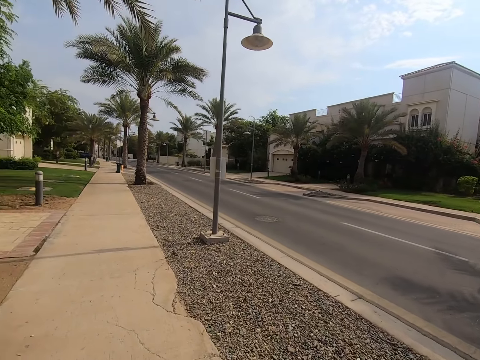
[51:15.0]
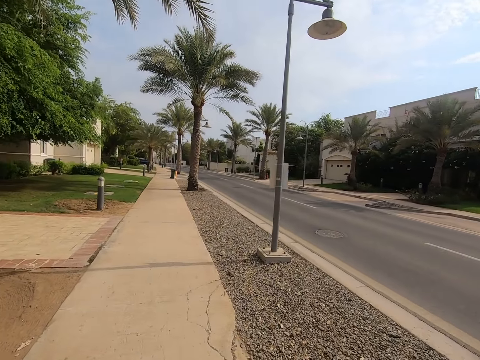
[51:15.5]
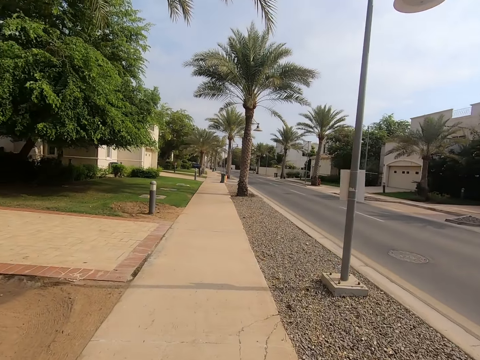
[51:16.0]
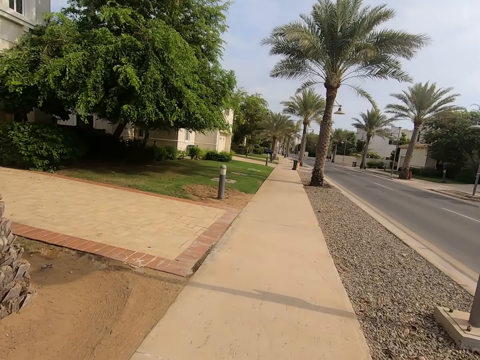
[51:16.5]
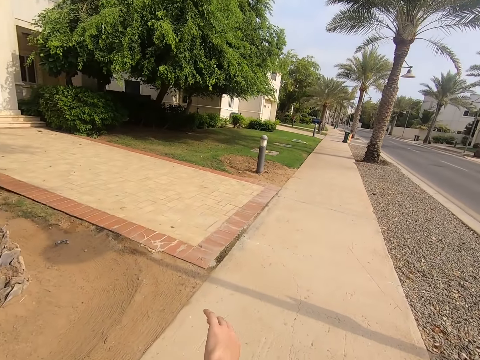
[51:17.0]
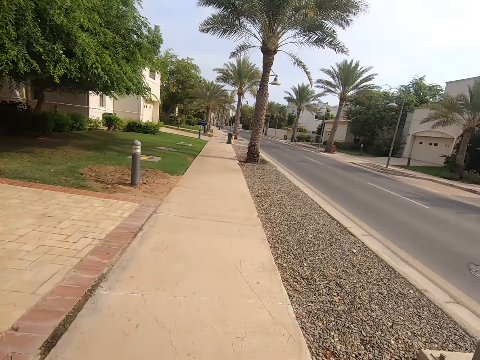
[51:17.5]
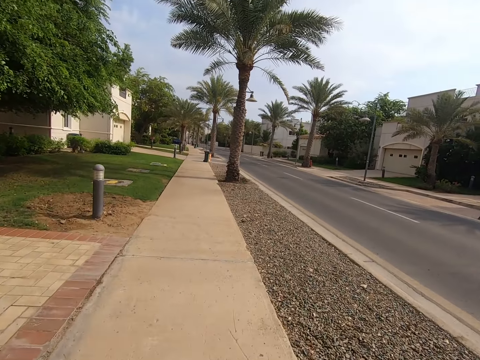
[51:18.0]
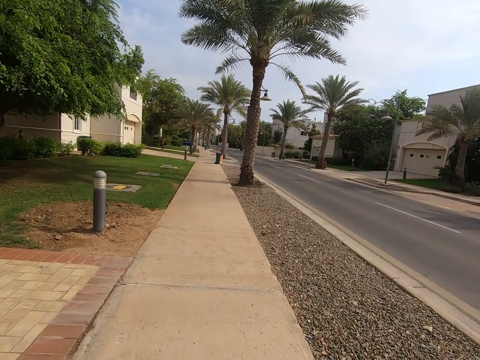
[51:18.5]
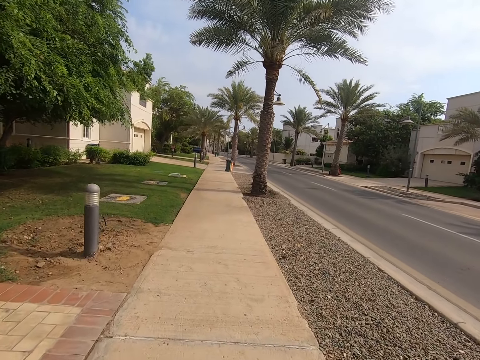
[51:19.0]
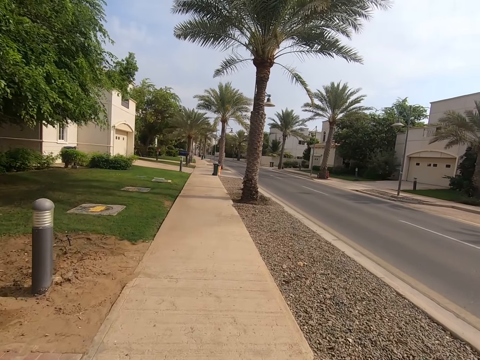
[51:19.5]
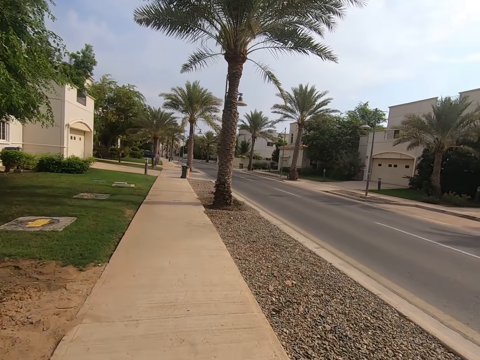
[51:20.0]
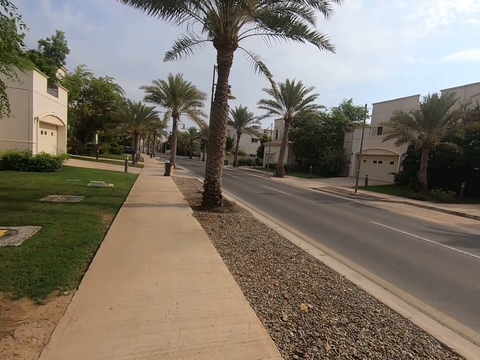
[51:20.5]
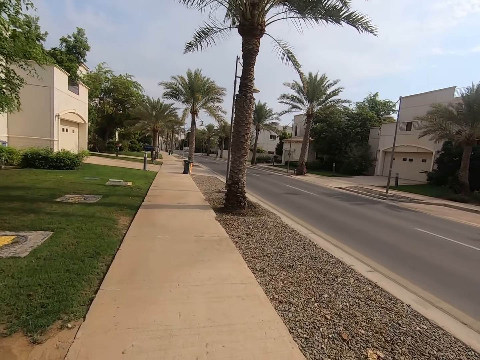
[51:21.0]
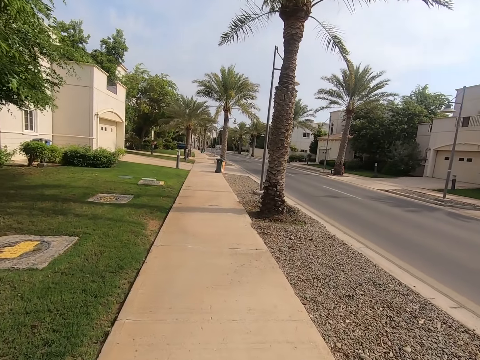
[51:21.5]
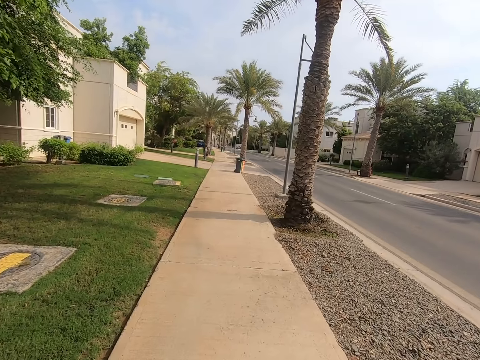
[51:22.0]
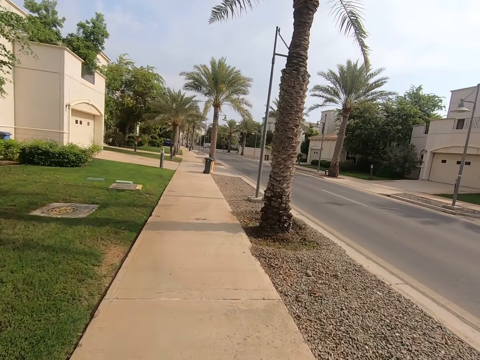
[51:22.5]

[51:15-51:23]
The camera wearer raises a hand. They walk on the streets.

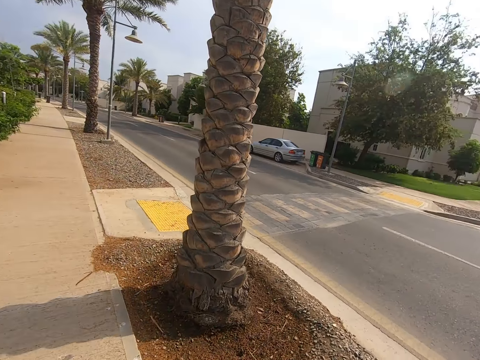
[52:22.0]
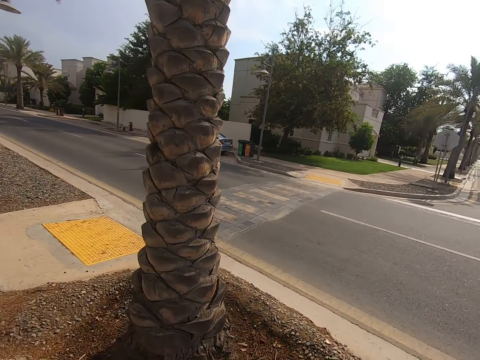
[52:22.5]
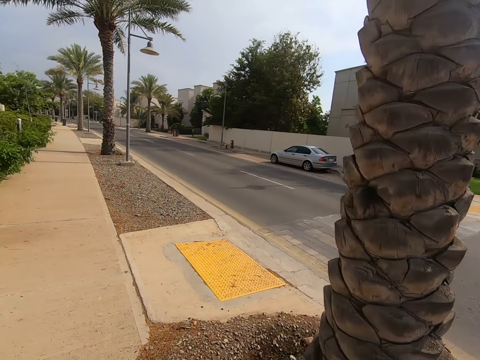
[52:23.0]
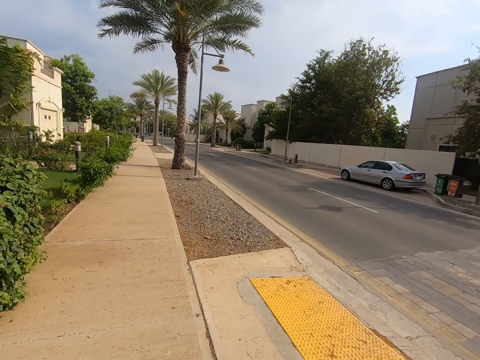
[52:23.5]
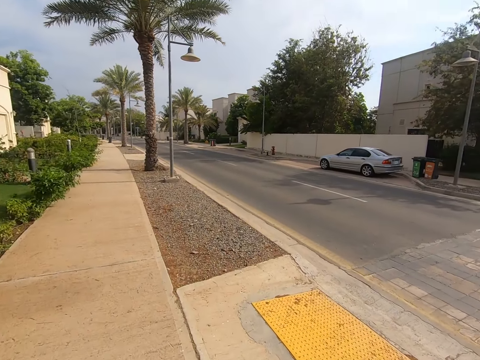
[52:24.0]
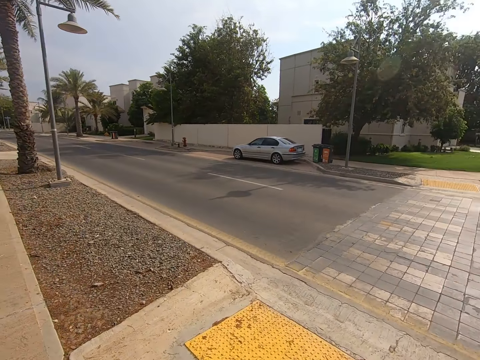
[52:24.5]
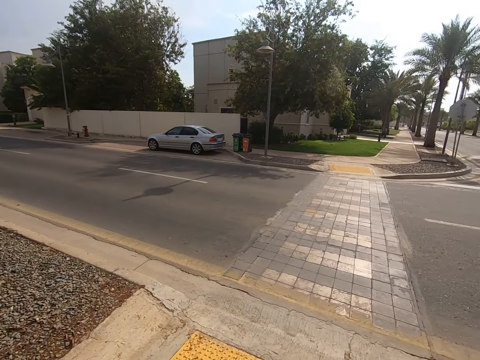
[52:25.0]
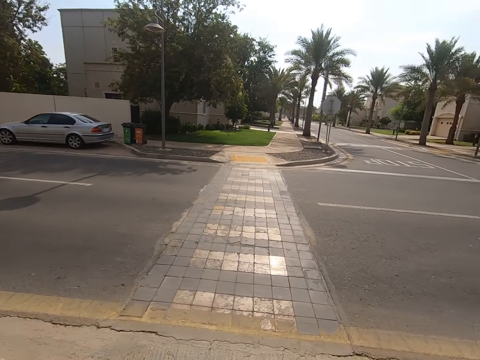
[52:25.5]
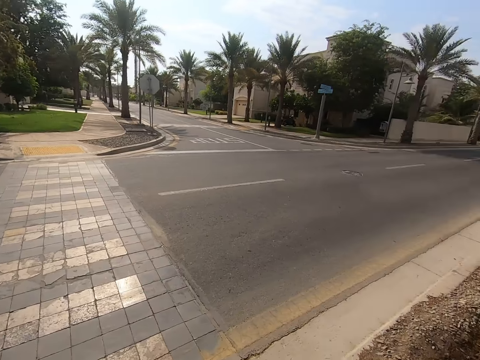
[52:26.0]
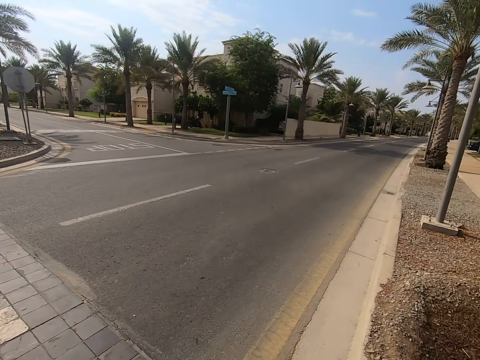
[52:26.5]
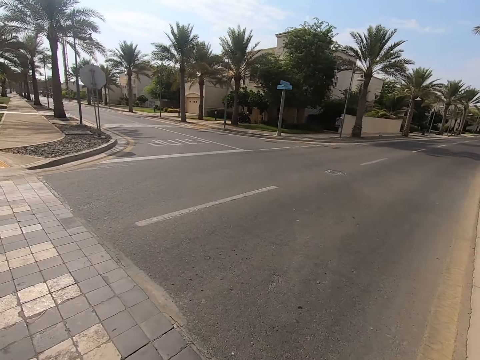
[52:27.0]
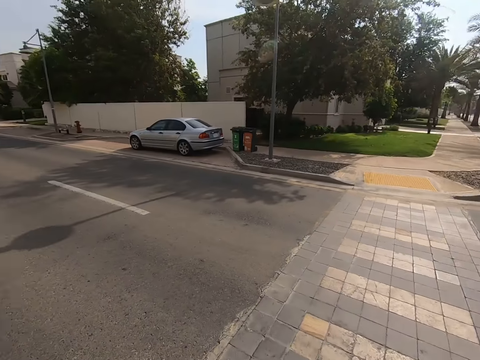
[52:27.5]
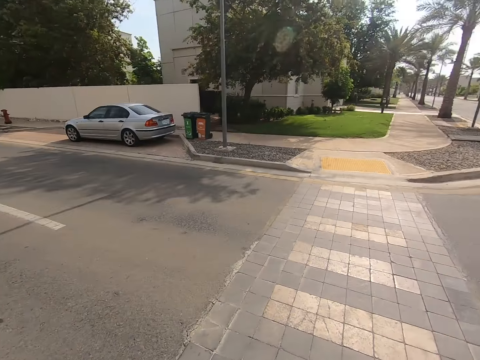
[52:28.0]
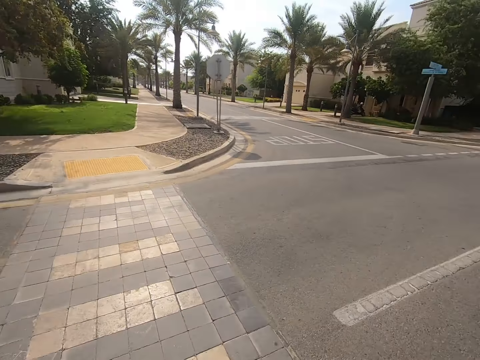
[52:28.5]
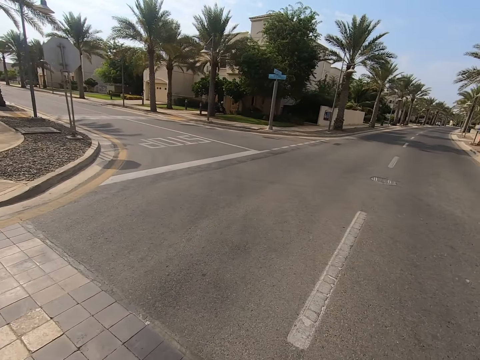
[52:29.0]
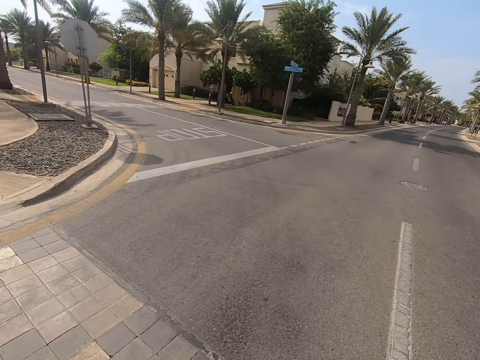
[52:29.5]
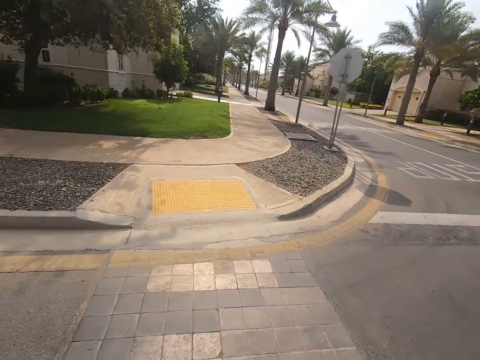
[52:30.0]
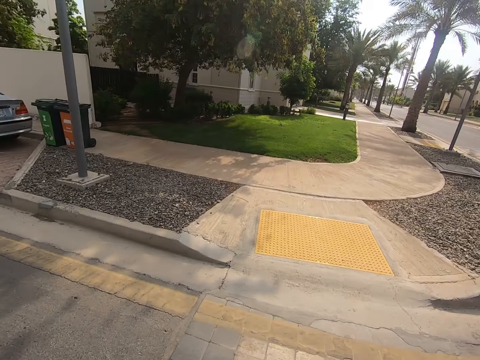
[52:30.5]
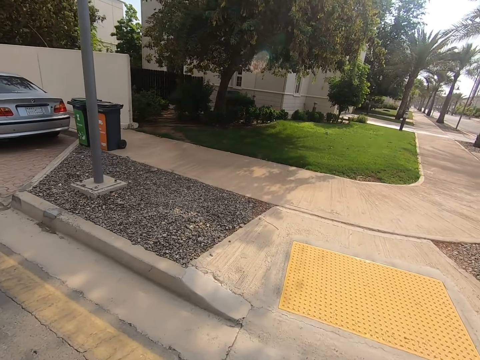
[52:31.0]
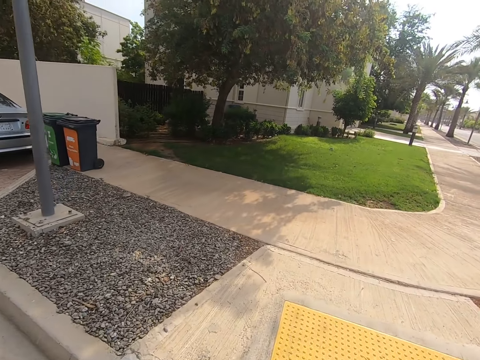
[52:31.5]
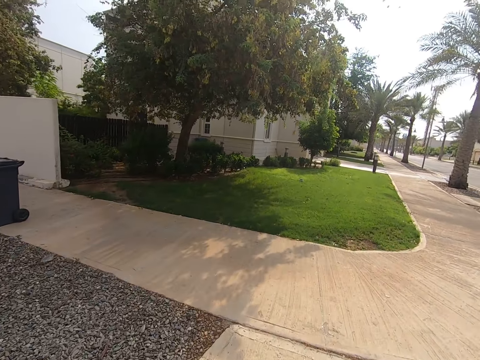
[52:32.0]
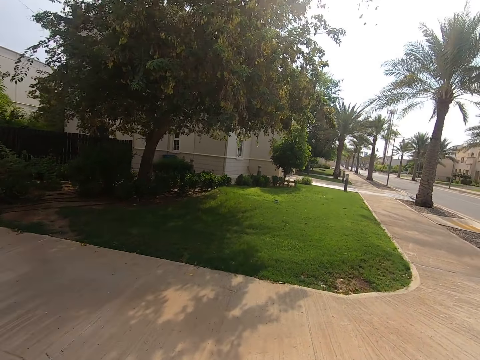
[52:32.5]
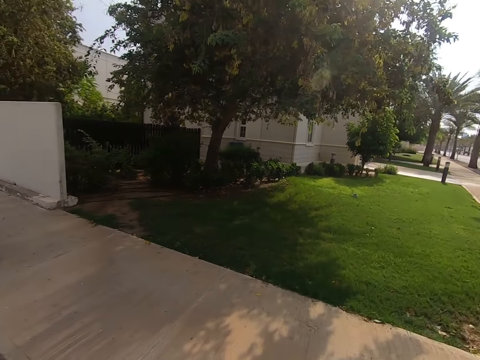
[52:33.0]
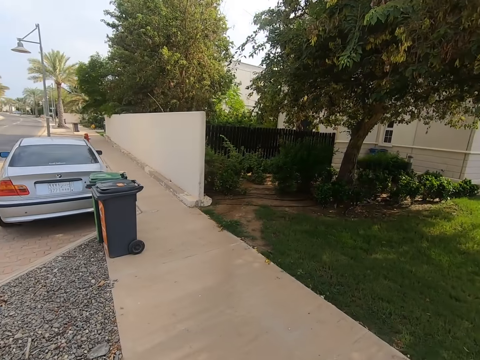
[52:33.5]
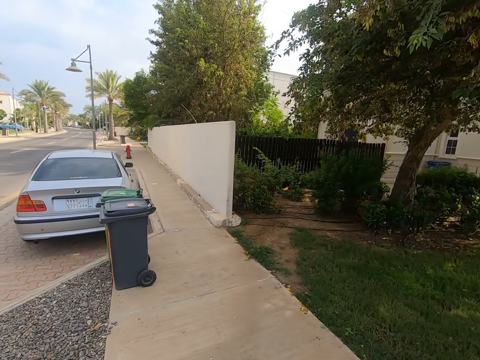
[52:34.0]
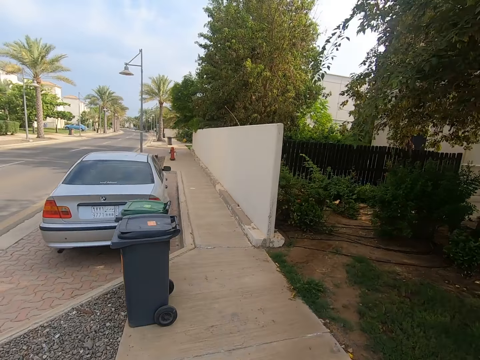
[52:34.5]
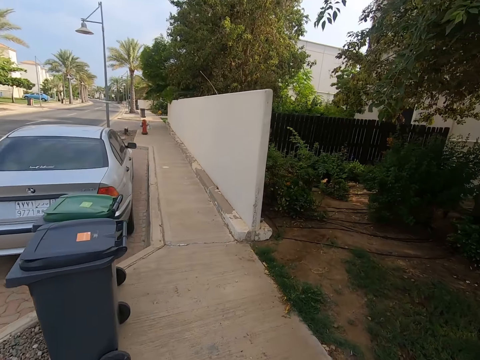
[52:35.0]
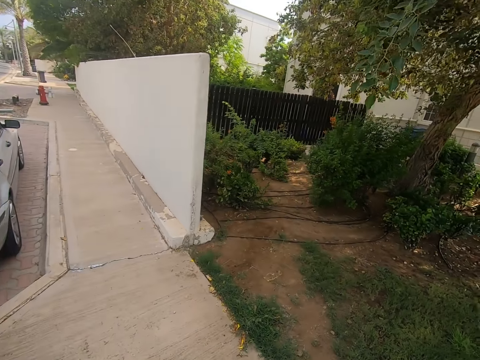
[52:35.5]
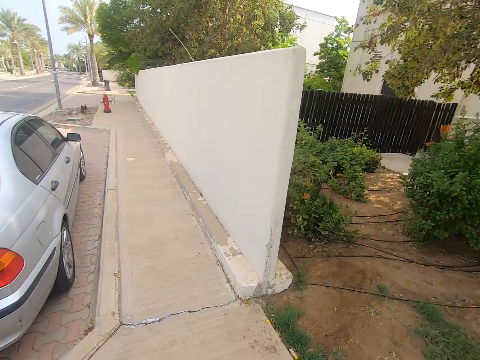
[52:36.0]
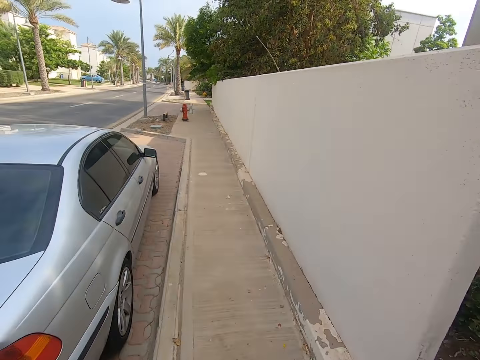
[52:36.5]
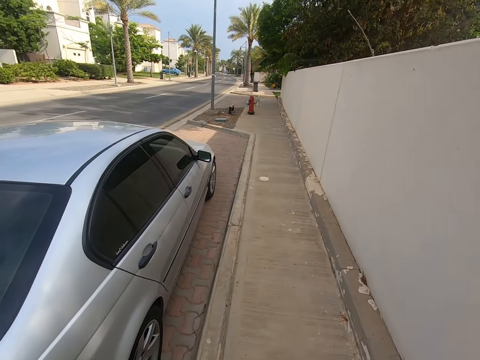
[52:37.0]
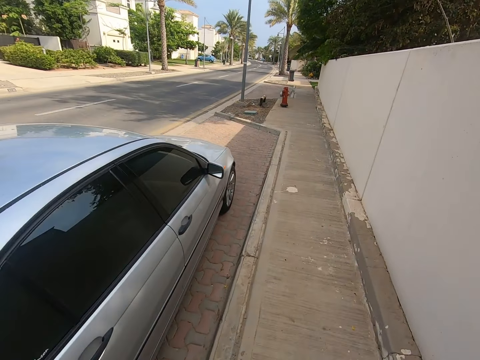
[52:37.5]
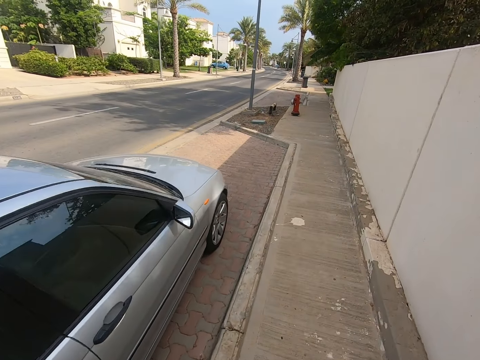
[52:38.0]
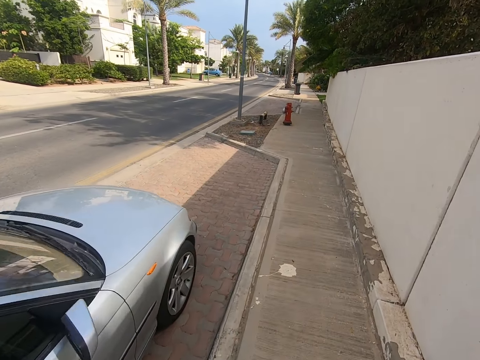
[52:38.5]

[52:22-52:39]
The camera wearer turns to the right. They look to the right. They look to the left. They cross the road. They turn left.

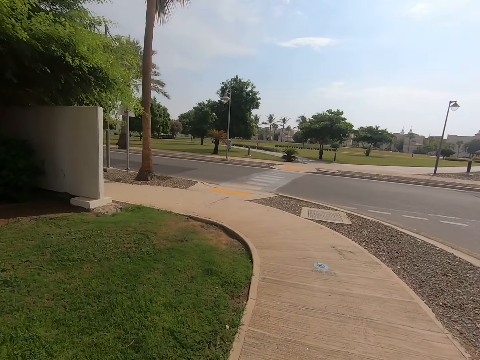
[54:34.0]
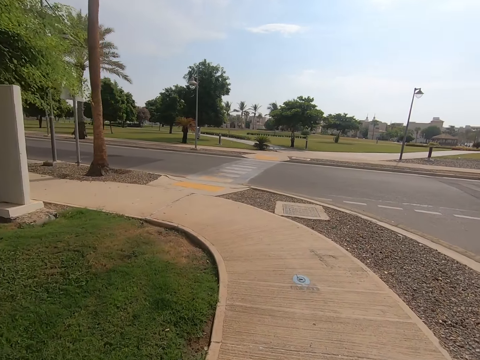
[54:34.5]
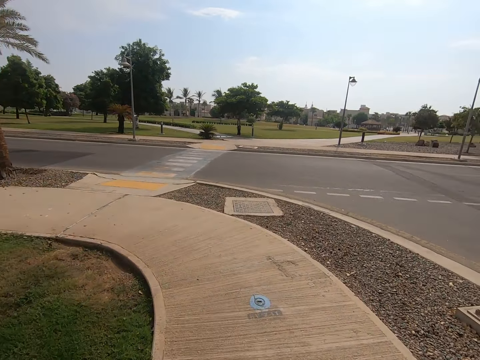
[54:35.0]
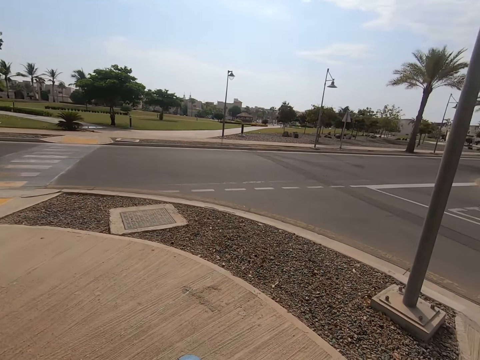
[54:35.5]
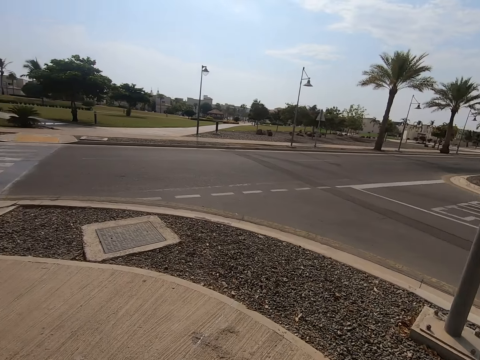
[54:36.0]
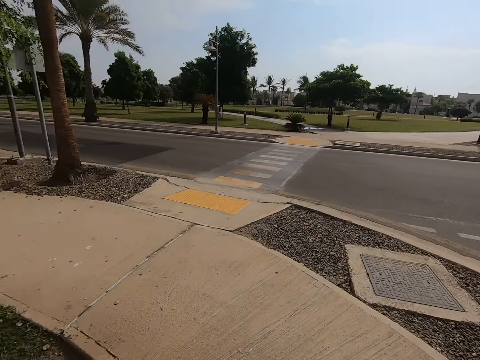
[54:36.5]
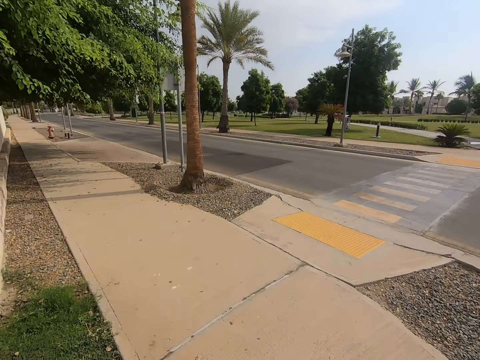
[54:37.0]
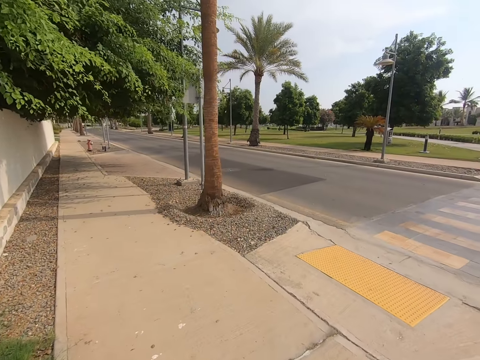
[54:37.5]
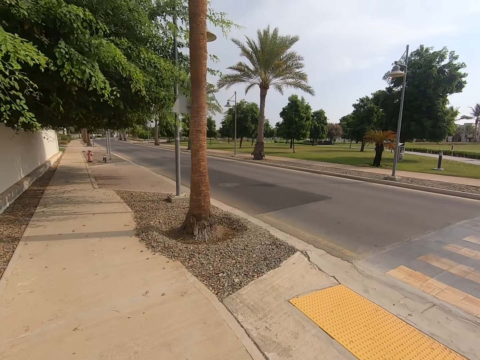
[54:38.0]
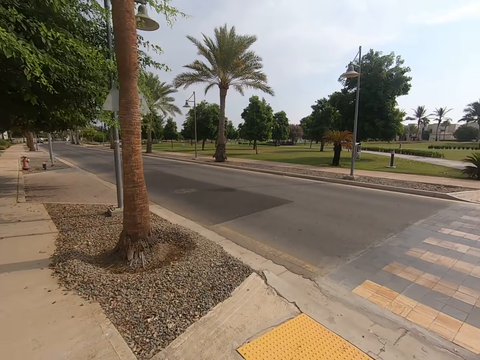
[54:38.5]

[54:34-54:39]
The camera wearer turns left.
